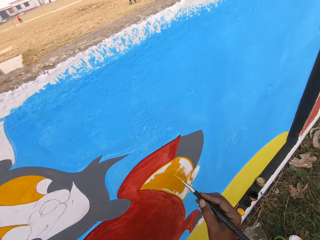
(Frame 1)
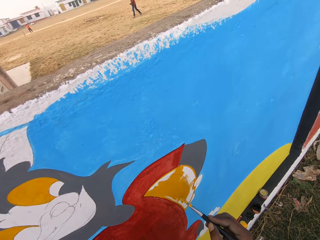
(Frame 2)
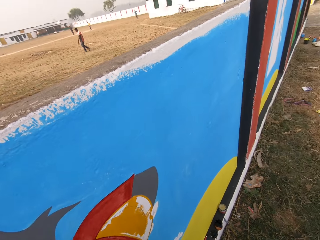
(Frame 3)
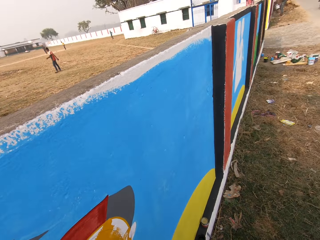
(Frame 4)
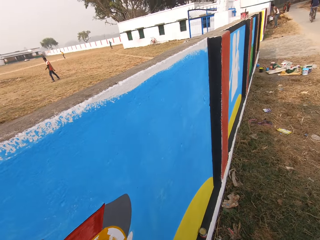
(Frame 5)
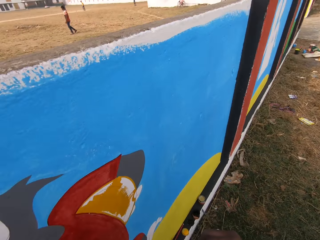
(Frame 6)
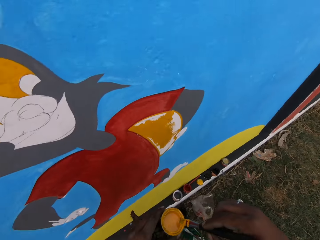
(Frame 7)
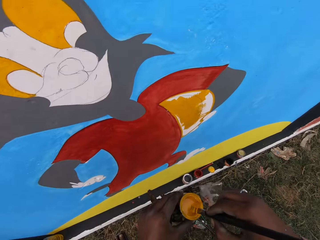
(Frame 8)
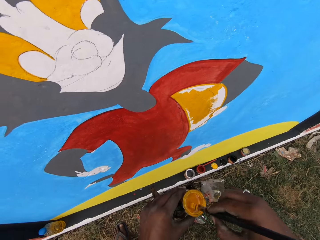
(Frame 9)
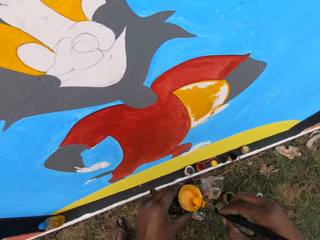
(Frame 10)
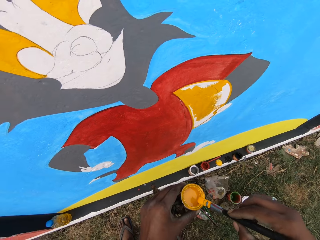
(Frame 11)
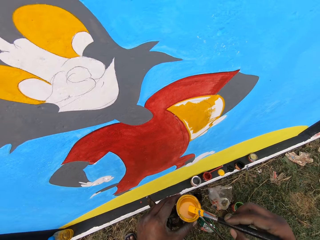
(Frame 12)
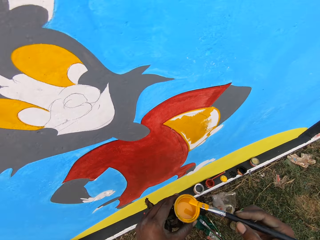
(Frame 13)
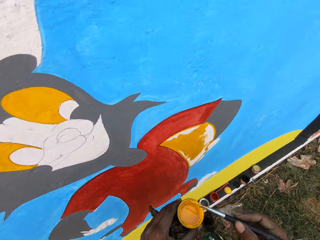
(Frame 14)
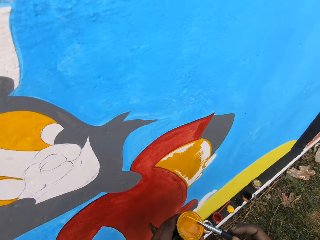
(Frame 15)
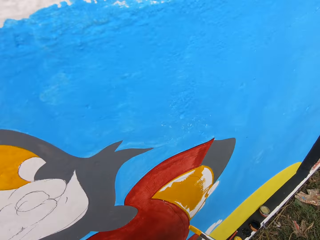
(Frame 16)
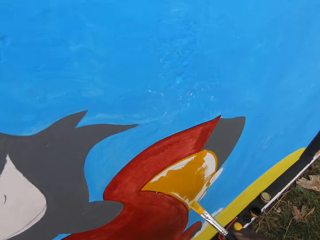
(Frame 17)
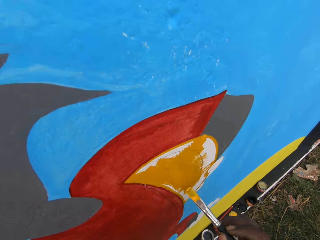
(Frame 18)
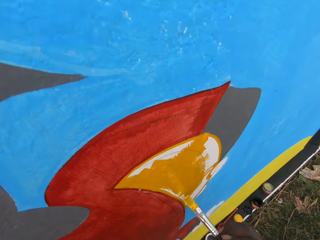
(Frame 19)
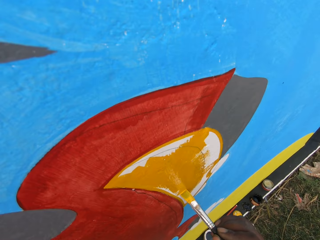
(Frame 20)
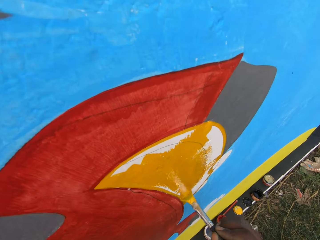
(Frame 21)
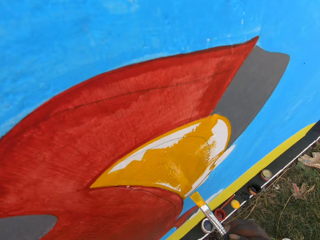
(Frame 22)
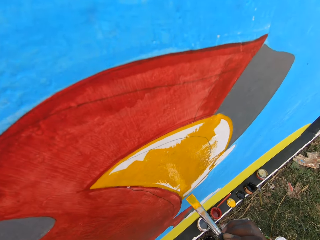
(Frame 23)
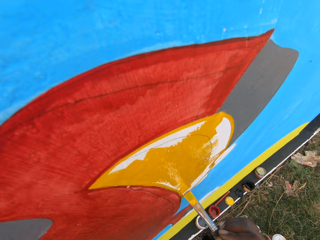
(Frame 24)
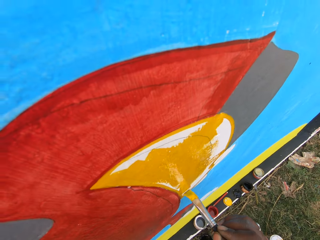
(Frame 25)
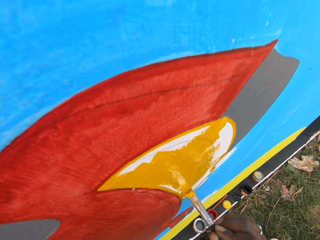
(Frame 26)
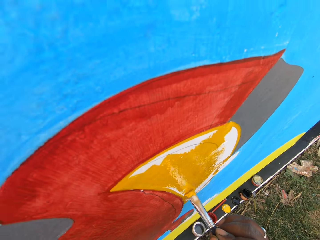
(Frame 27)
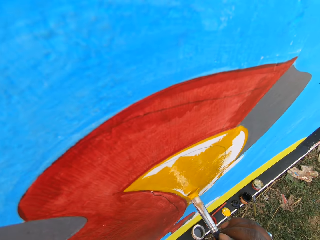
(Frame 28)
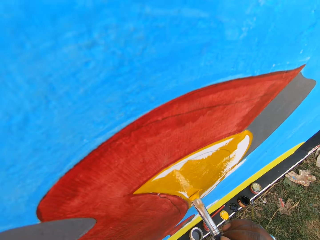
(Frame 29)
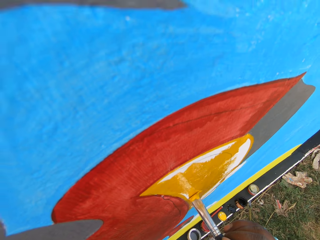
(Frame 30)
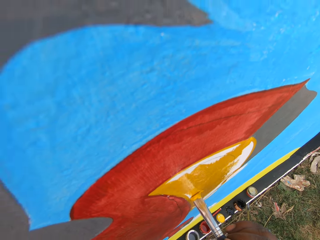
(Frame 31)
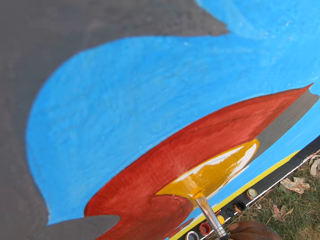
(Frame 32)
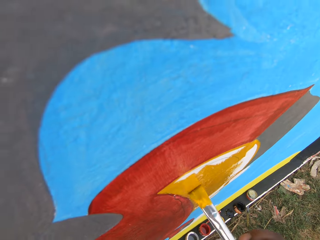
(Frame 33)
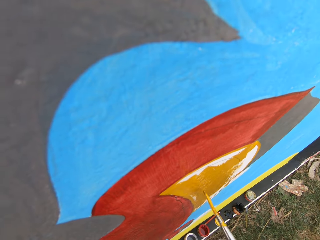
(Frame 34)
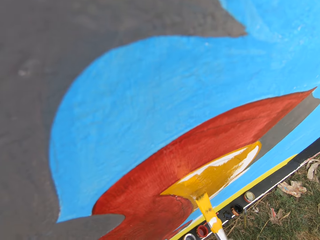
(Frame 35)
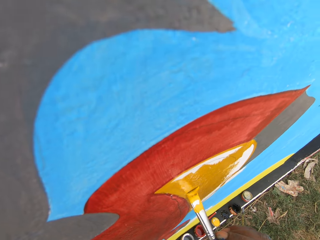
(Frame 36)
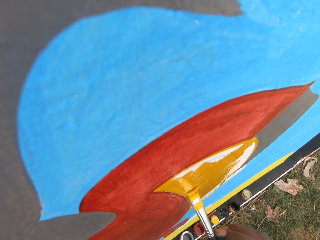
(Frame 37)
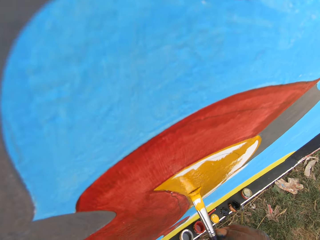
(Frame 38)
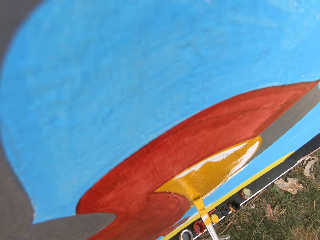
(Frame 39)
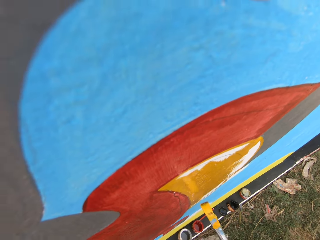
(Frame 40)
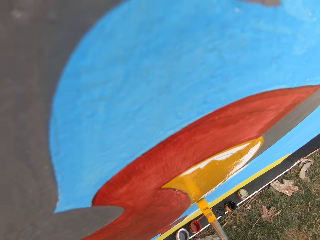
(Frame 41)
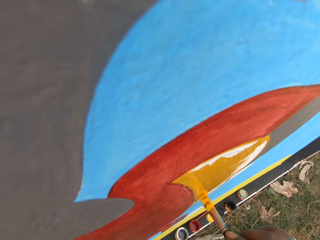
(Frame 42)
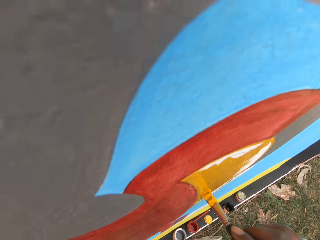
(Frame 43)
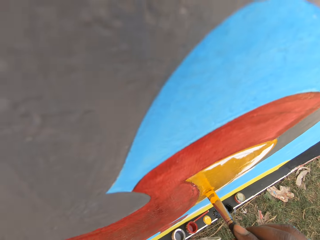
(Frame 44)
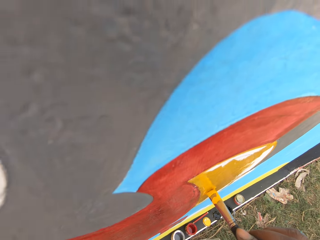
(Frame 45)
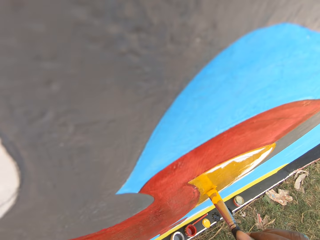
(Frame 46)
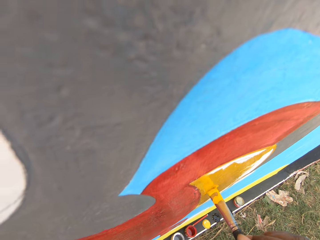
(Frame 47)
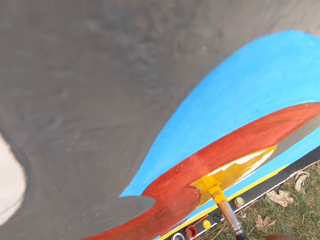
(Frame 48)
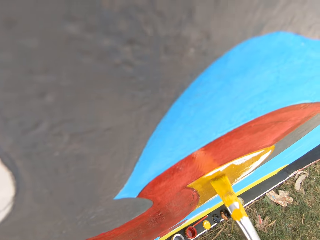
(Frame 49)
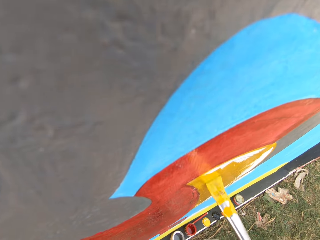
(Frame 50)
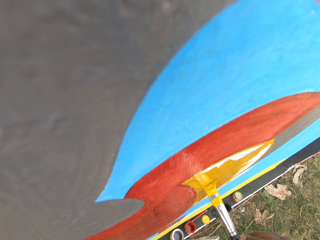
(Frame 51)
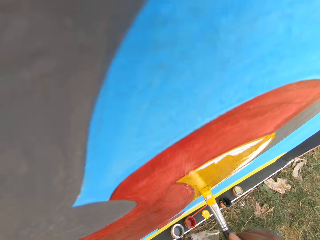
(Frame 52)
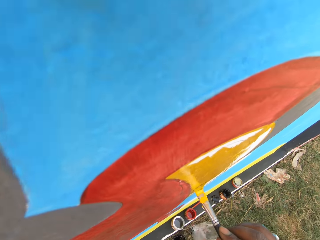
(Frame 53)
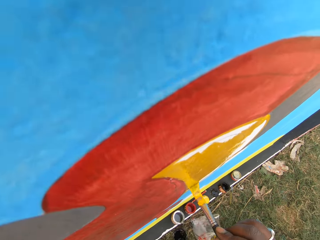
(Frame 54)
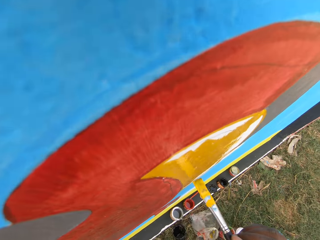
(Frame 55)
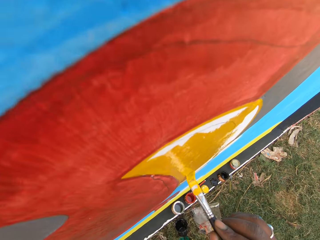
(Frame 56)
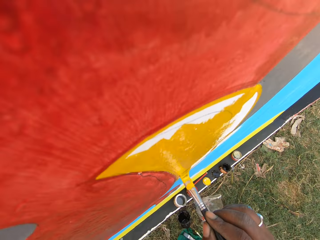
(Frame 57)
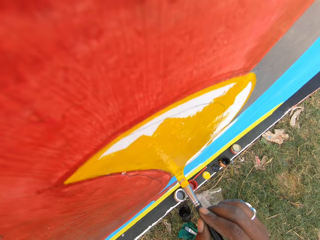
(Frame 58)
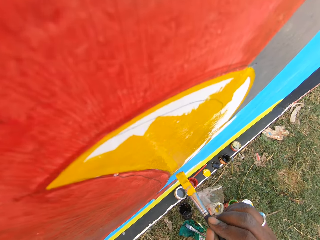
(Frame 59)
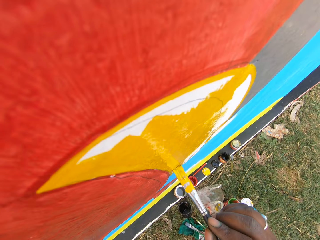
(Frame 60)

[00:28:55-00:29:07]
The camera wearer dips the brush into the painting can. They smear the paint brush on the edges of the can. They paint the wall with the painting brush.

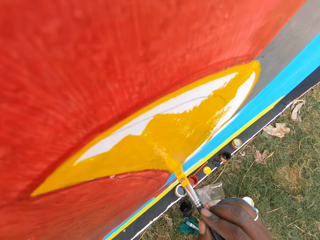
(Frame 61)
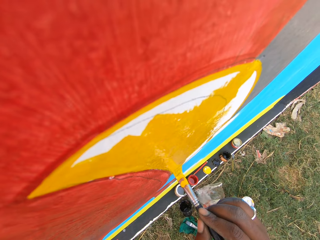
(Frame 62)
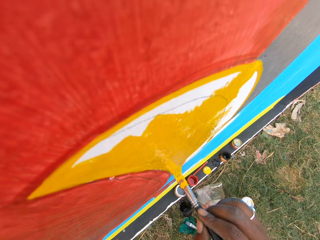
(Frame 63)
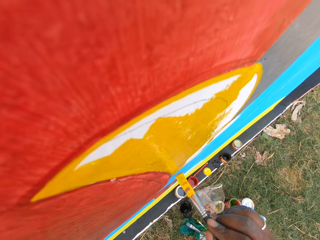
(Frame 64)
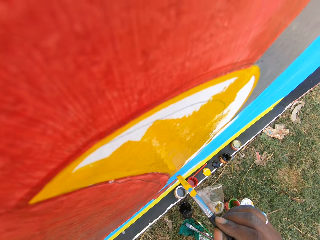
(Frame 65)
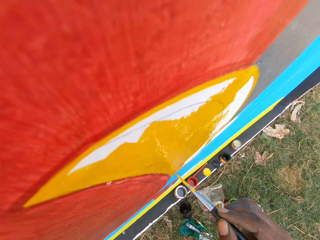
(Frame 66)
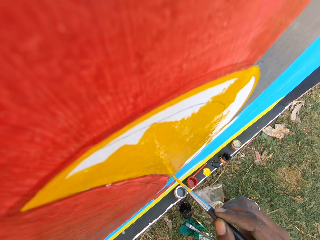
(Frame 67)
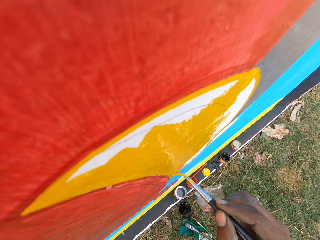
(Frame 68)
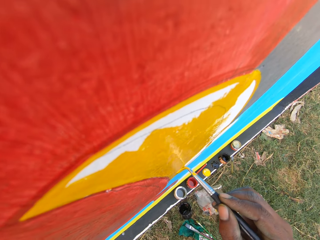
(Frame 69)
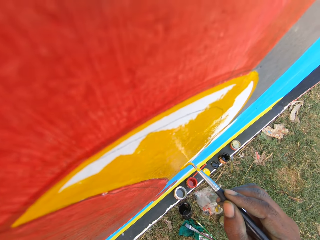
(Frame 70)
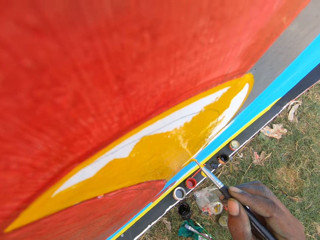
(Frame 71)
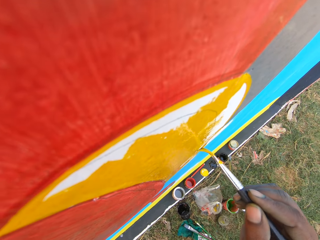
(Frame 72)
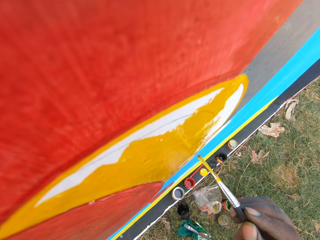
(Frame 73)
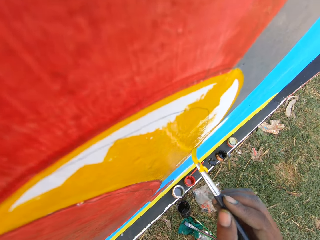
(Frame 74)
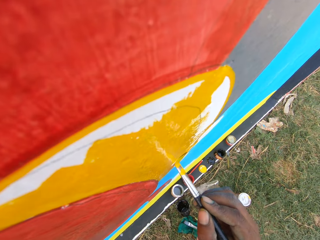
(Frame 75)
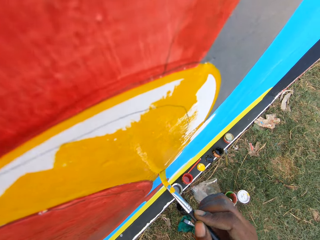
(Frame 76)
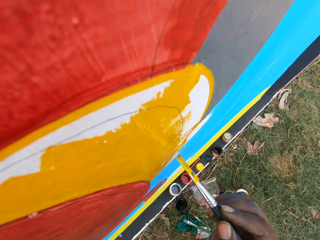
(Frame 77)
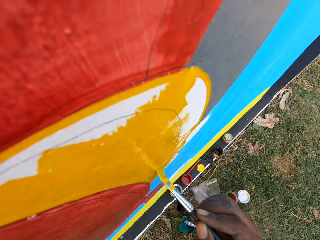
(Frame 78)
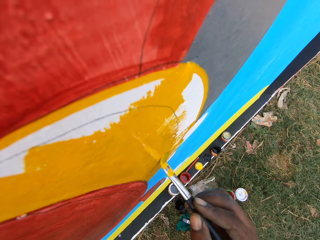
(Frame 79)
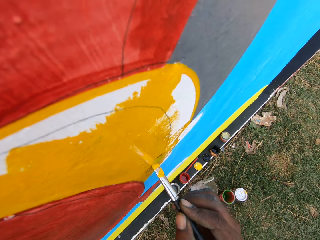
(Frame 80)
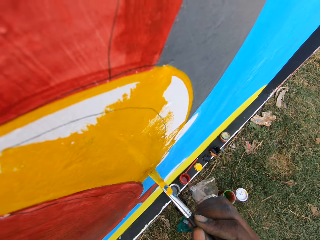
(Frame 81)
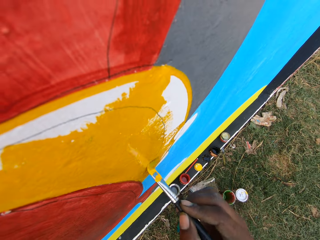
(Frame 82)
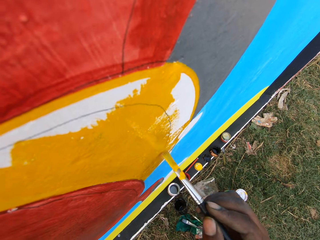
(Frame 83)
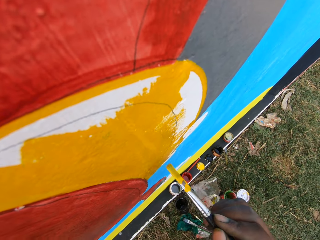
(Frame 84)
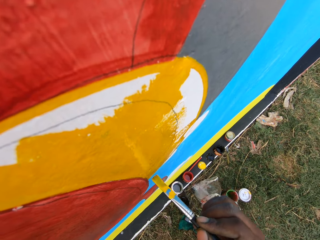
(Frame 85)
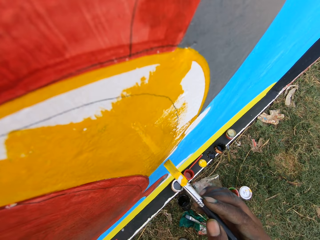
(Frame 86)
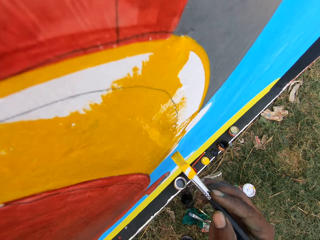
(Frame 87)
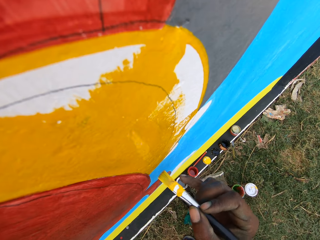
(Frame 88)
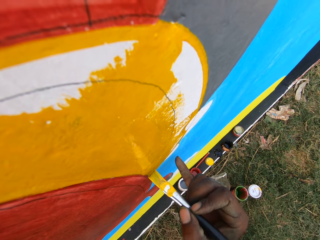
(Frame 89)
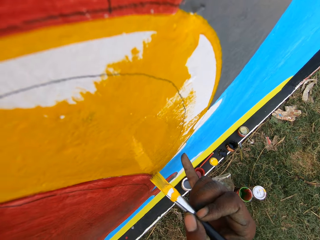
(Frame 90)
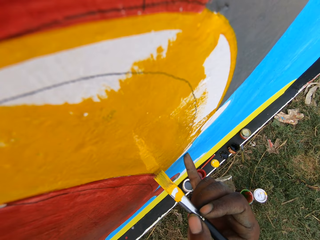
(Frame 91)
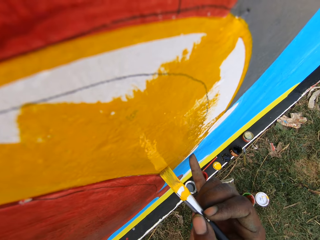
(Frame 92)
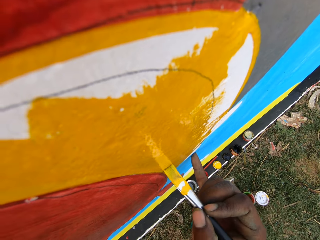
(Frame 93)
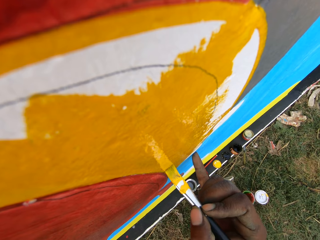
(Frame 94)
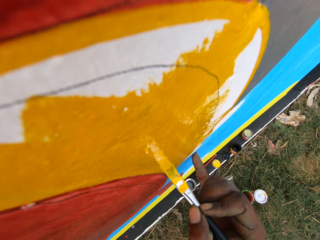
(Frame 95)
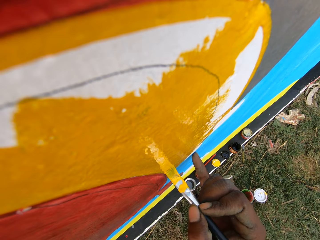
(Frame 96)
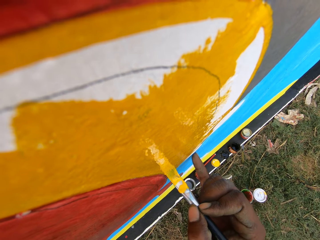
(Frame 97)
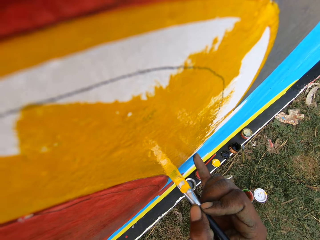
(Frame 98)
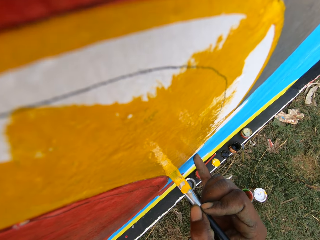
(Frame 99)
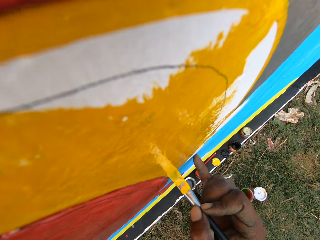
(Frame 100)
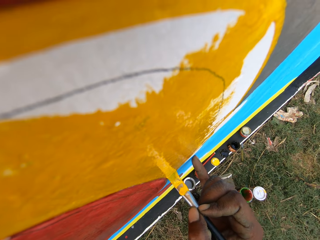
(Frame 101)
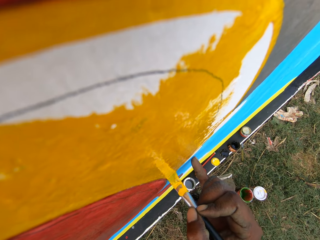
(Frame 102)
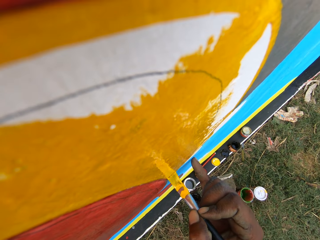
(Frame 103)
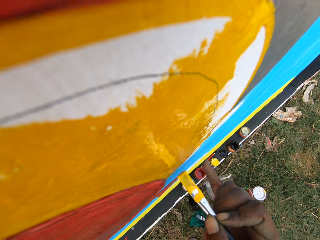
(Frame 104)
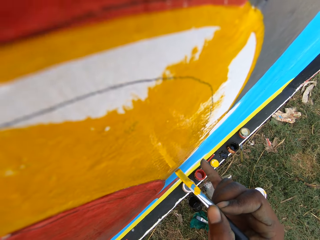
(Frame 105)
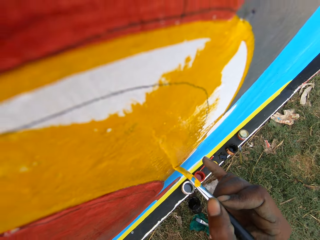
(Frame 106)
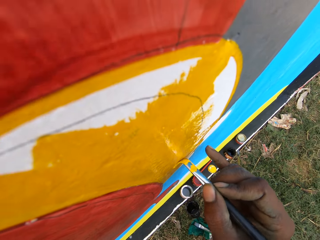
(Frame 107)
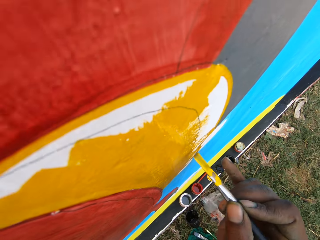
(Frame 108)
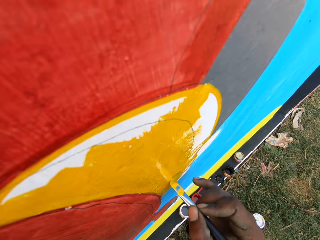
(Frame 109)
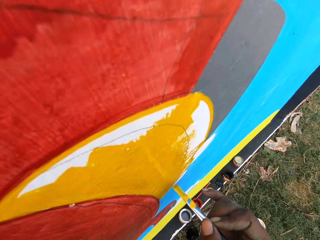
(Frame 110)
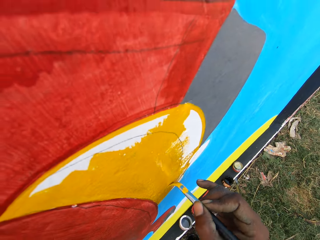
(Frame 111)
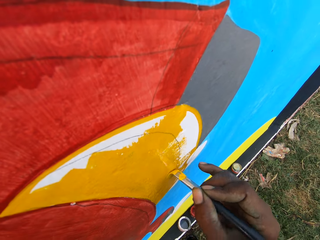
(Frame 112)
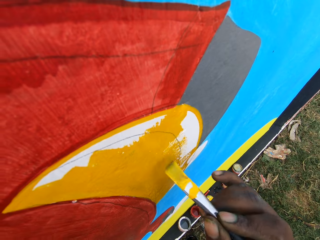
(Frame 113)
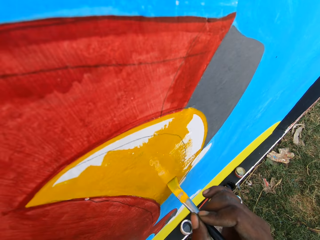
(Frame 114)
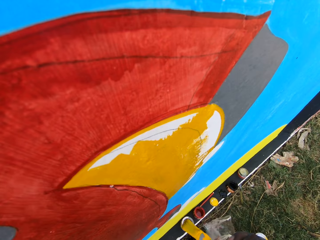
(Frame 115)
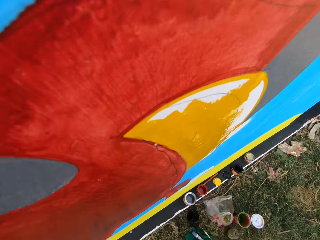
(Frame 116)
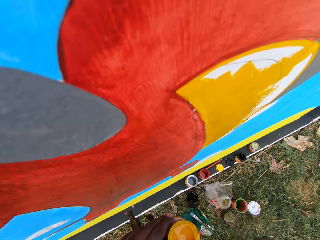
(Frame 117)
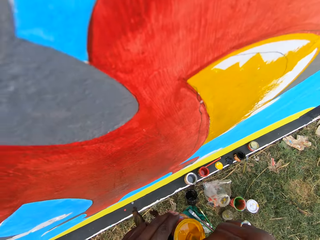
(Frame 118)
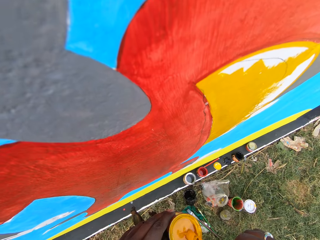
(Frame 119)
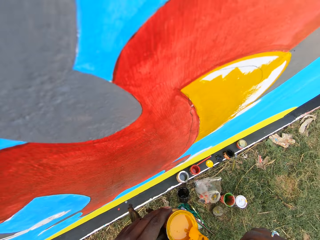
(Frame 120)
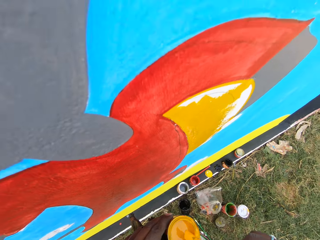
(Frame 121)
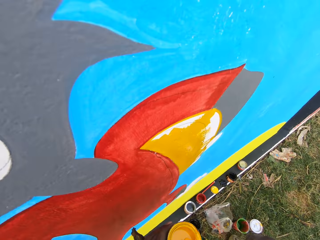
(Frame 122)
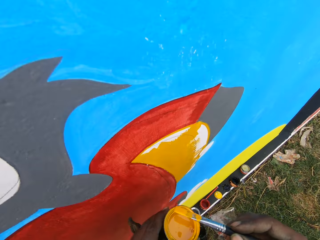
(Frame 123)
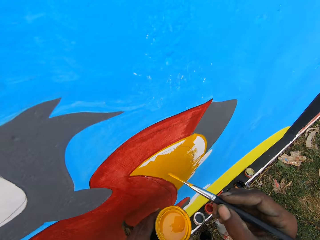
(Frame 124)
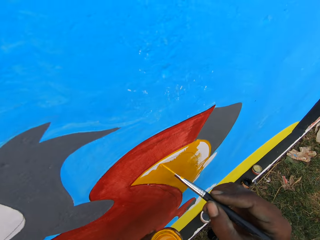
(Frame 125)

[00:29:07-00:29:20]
The camera wearer touches a little finger on a wall. They paint the wall. They dip the brush into the painting can.
